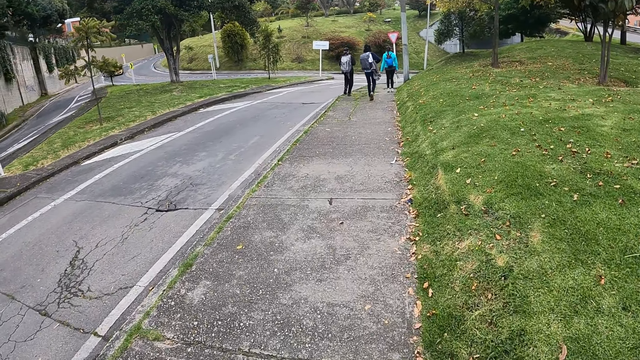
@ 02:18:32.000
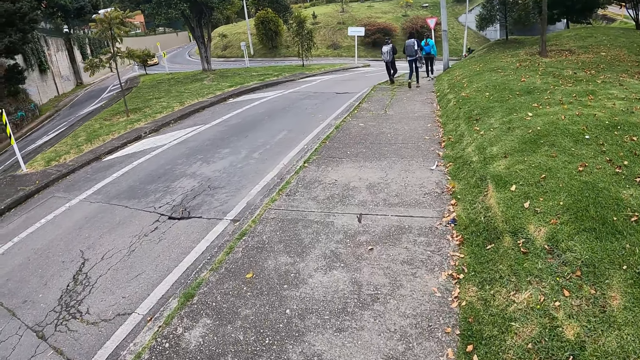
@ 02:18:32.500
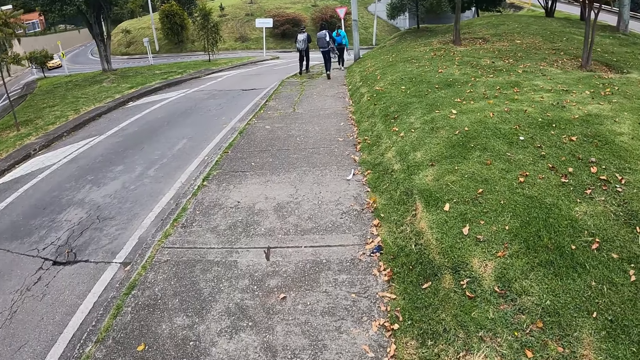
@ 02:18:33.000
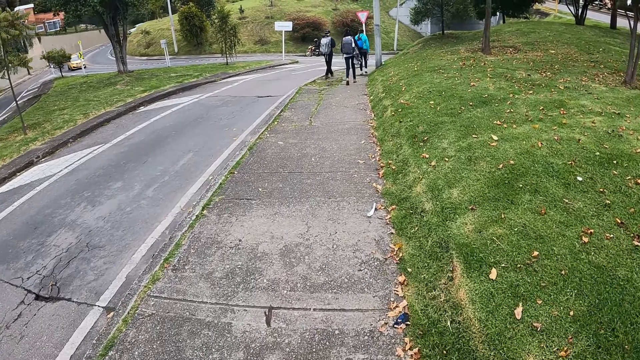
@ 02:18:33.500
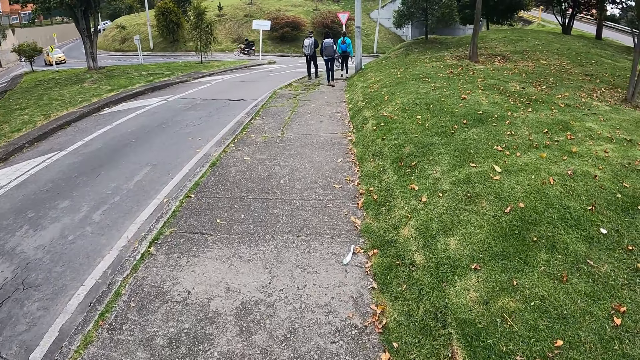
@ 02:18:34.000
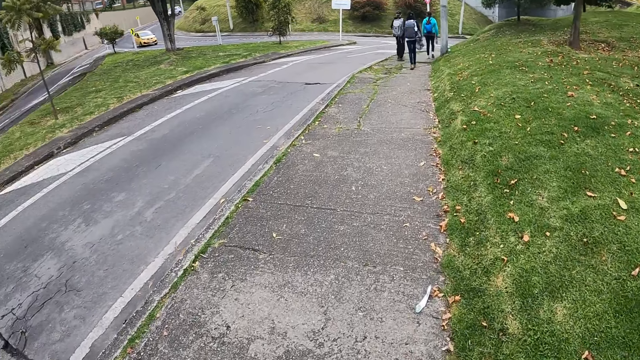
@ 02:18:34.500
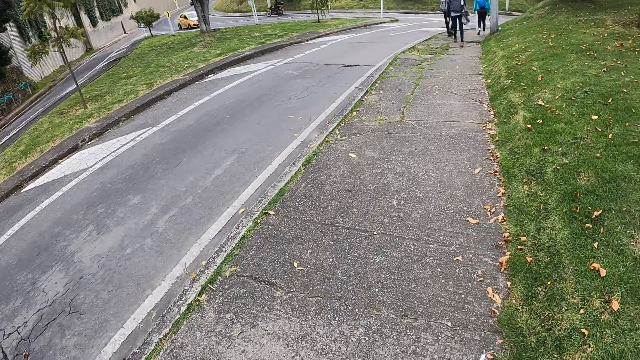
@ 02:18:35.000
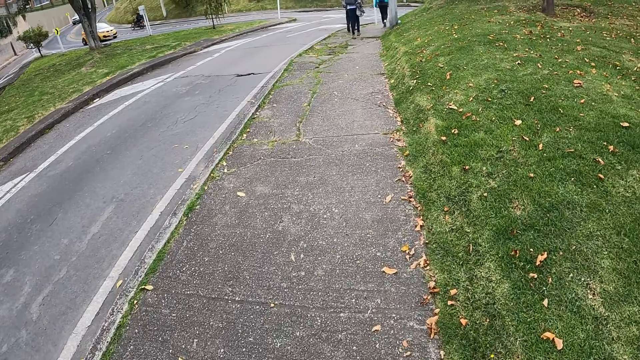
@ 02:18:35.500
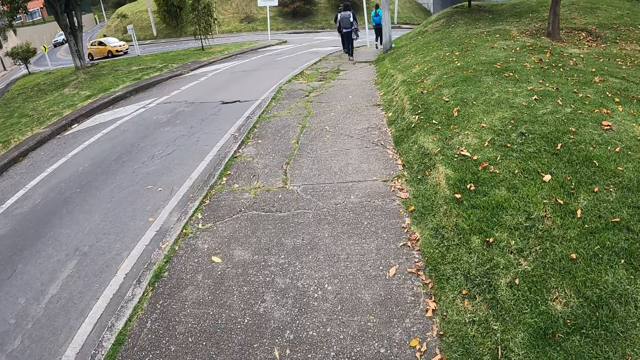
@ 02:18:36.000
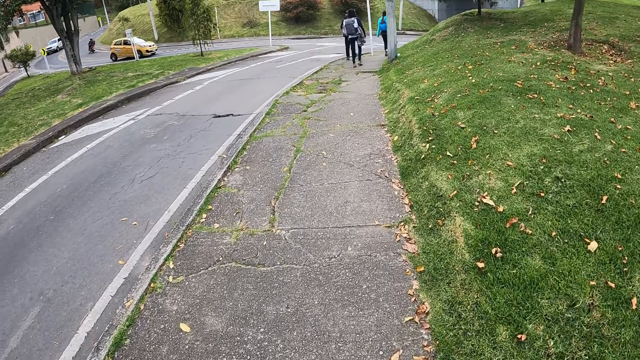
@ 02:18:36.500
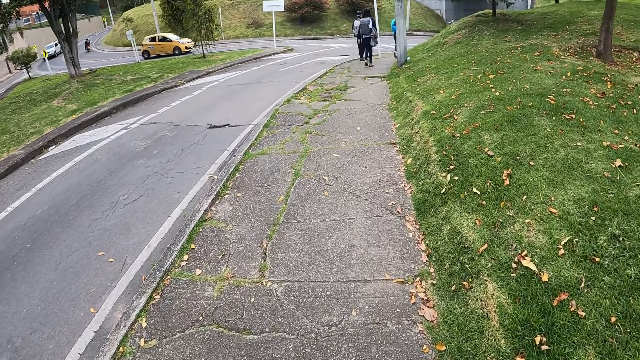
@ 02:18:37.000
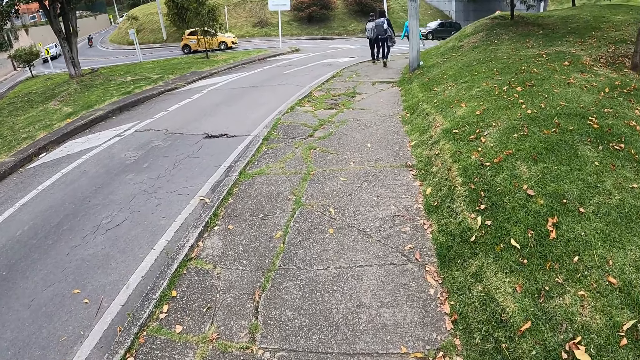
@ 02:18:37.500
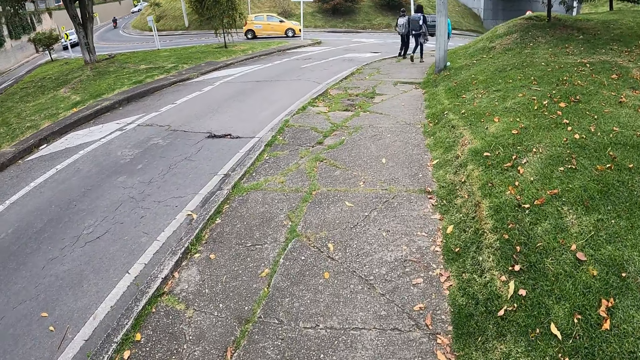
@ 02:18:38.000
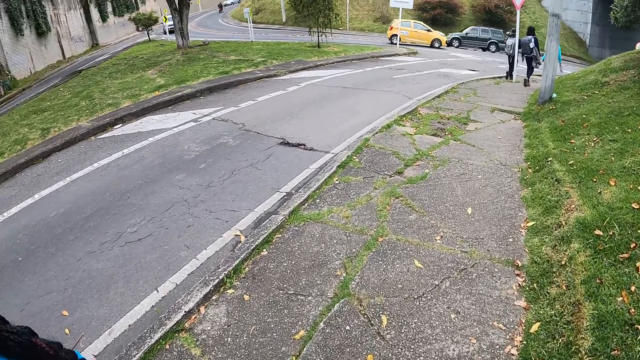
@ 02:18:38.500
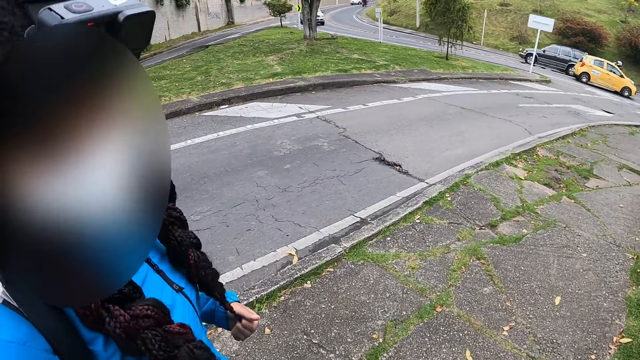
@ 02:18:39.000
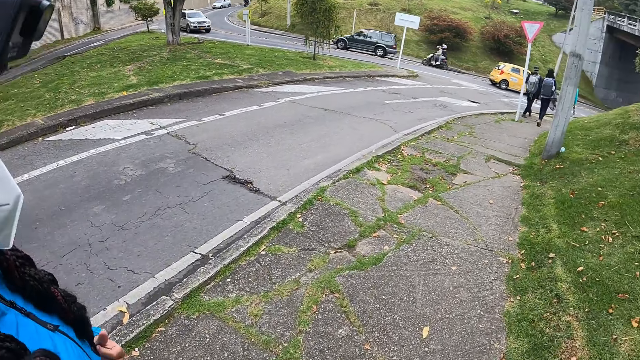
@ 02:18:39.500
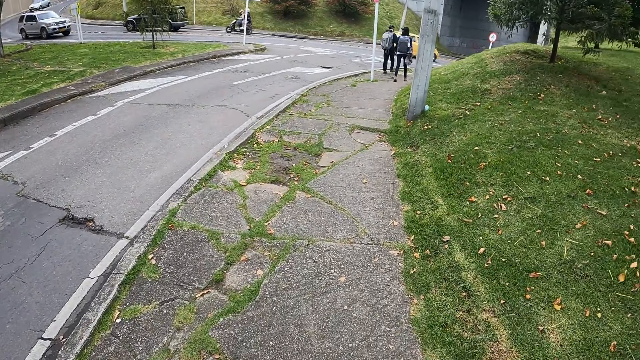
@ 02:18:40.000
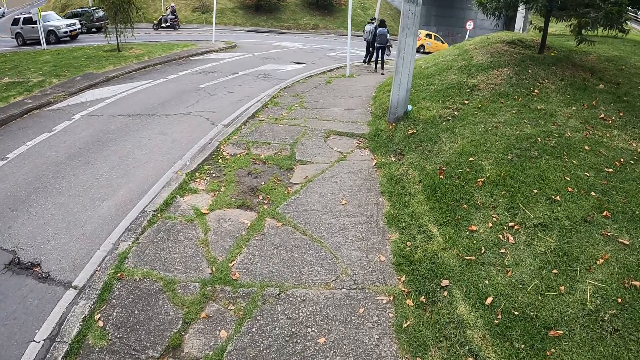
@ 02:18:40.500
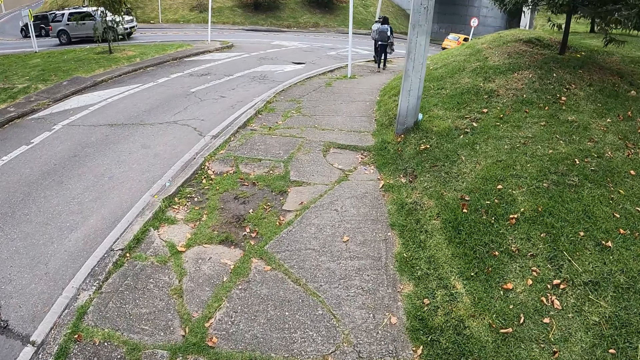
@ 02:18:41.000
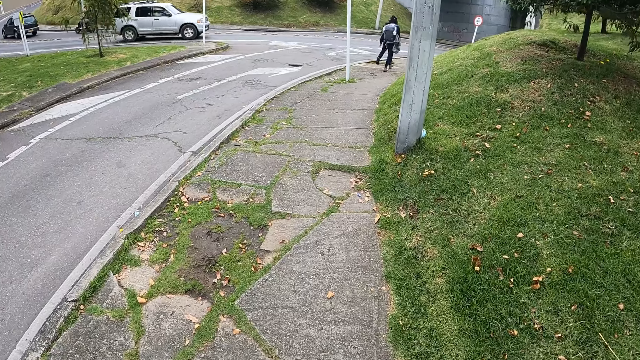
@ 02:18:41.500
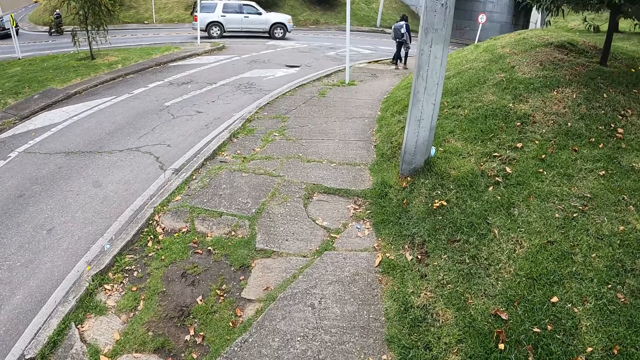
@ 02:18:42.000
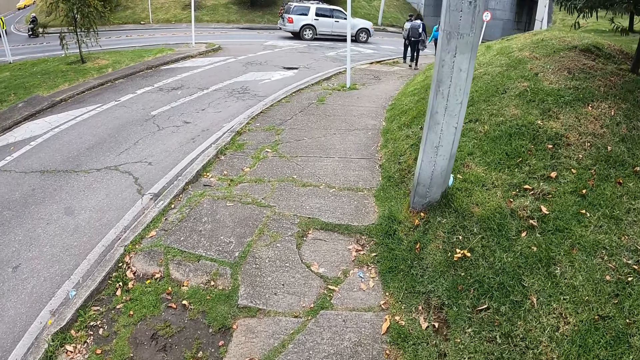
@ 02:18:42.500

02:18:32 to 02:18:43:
The camera wearer looks around the road. They walk along the road with a woman. The woman converses with the camera wearer.

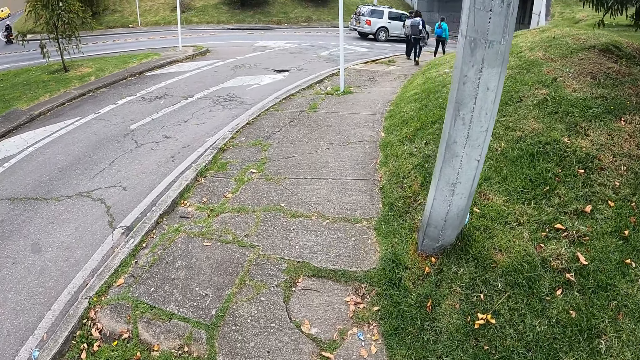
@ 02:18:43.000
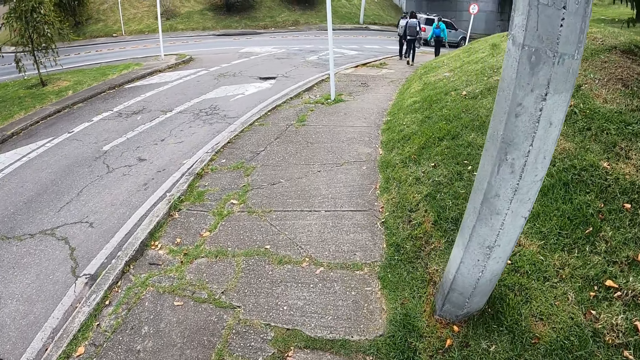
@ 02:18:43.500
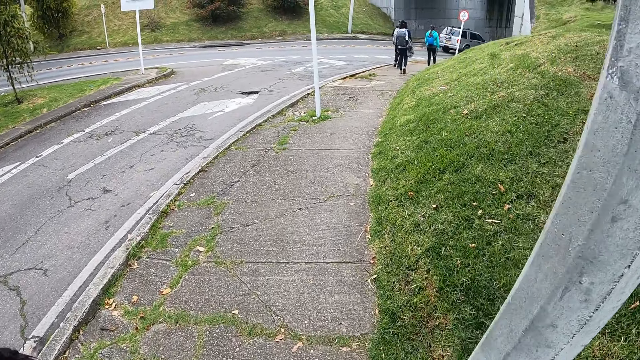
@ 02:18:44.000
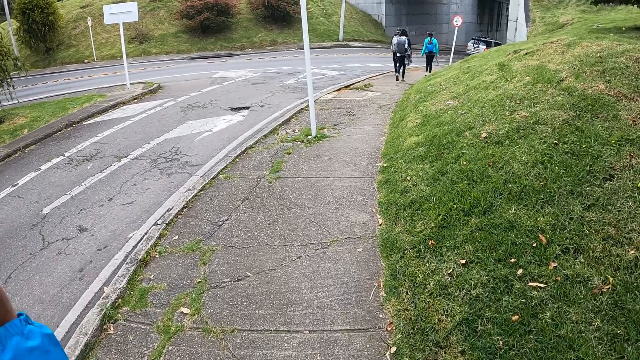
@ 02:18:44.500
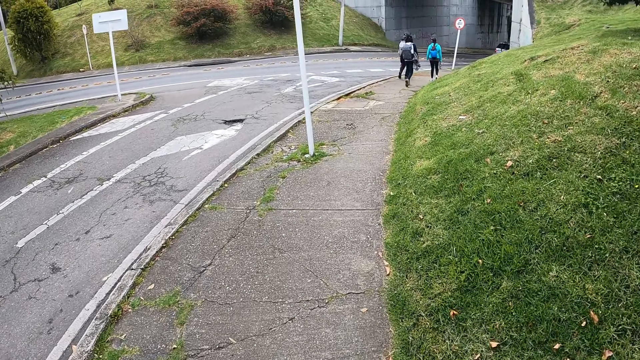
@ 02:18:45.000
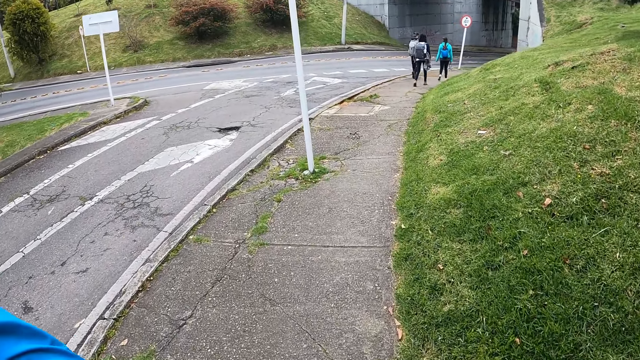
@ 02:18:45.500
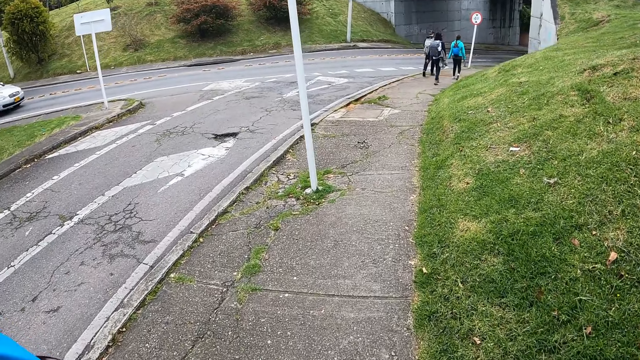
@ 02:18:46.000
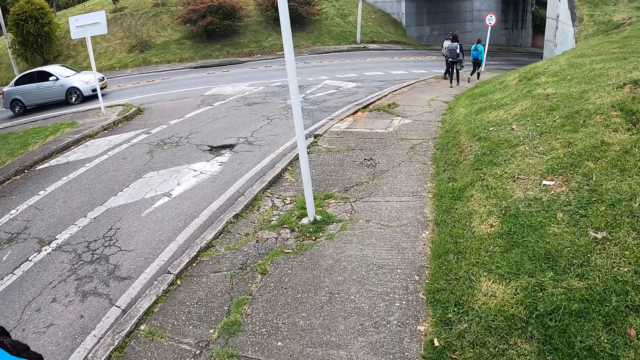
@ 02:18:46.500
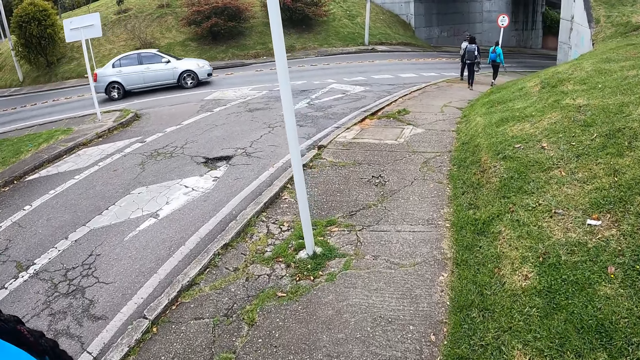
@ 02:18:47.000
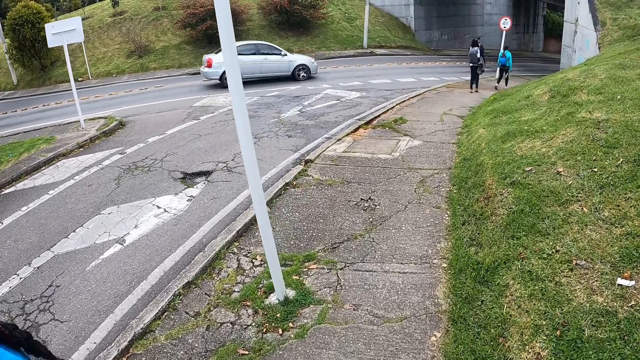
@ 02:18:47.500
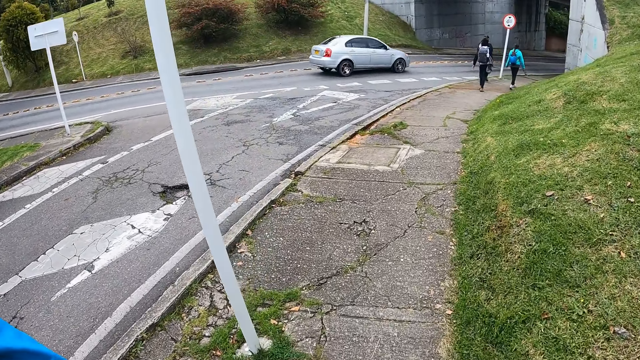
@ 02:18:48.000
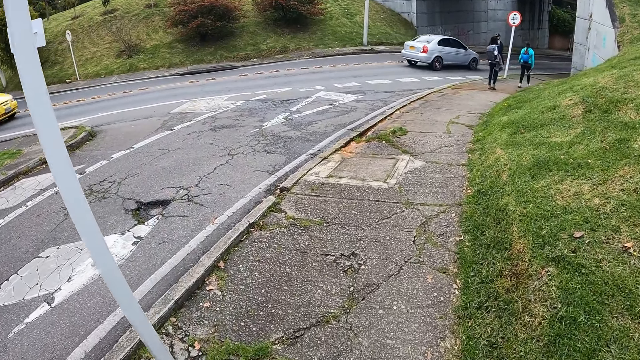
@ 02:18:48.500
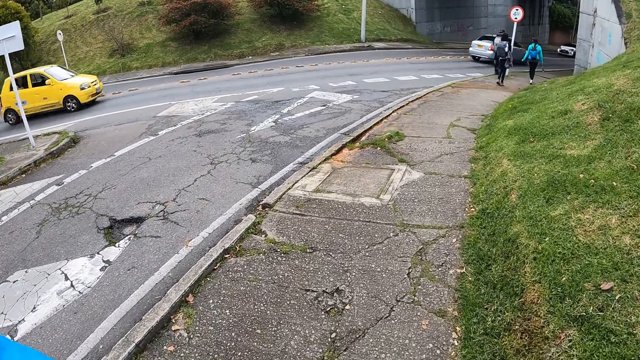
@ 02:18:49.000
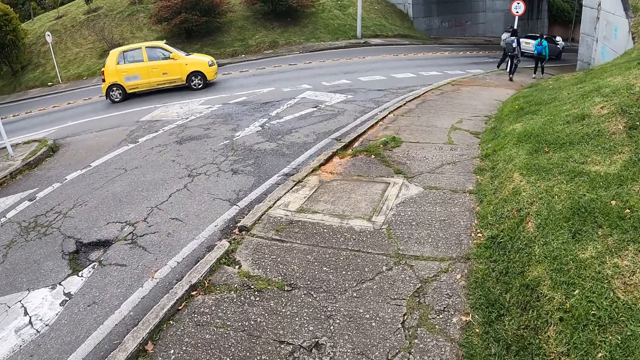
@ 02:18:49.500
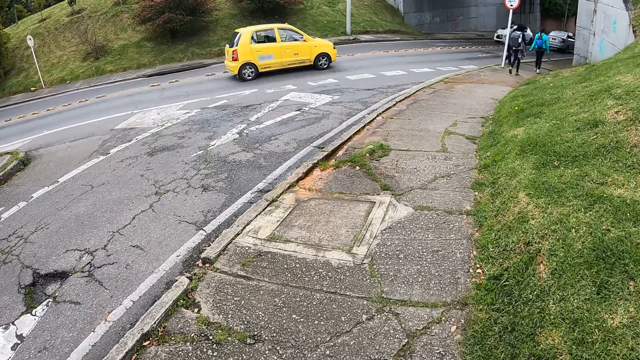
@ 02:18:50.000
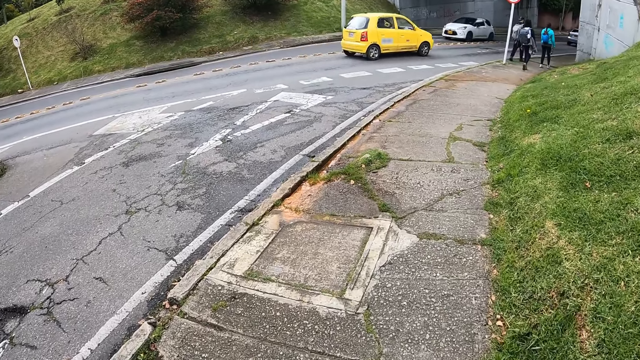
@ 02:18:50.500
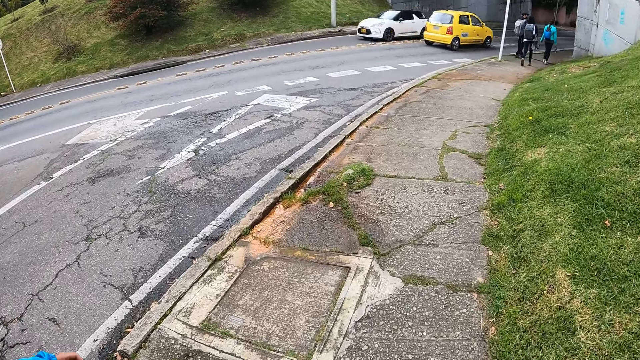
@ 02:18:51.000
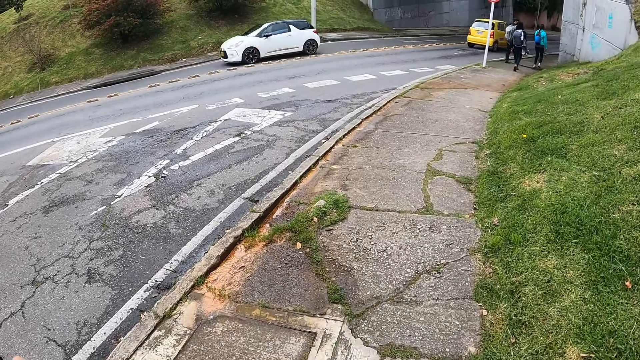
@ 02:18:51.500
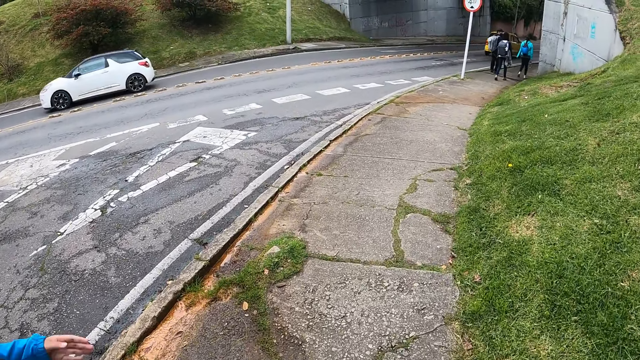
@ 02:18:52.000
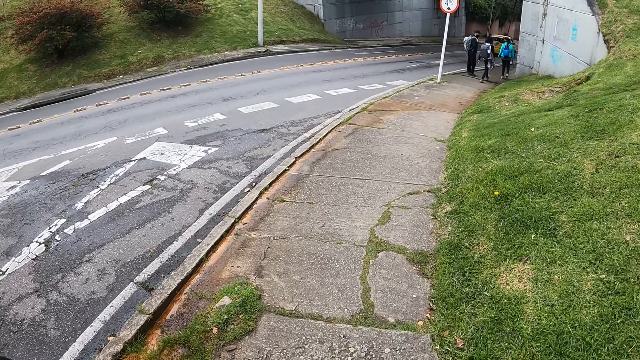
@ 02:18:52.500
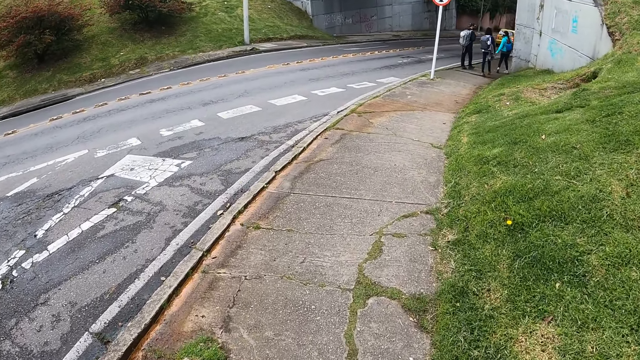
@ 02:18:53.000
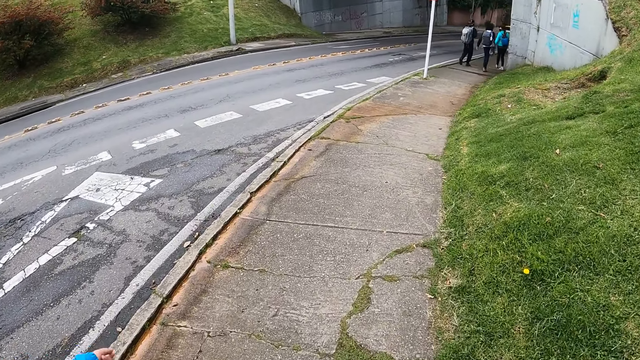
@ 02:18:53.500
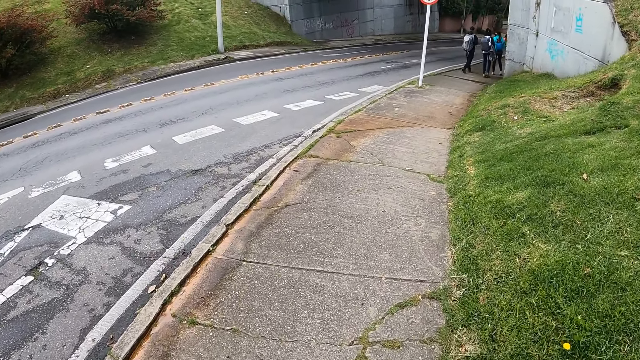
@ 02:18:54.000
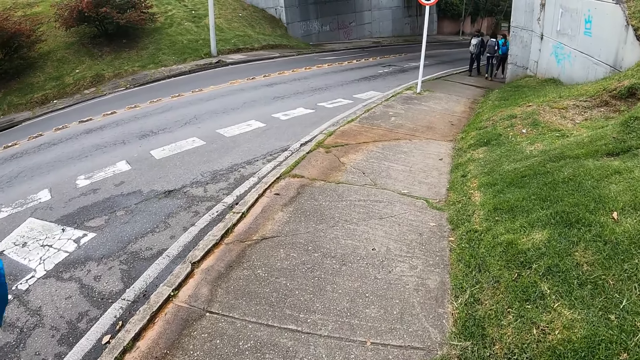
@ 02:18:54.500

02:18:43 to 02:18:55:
The camera wearer looks at a woman and walks along the road with the woman.
